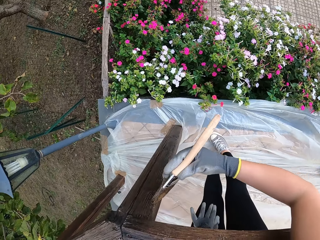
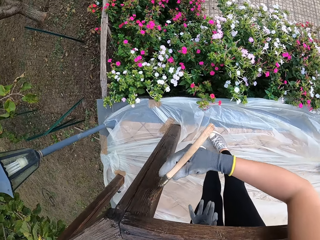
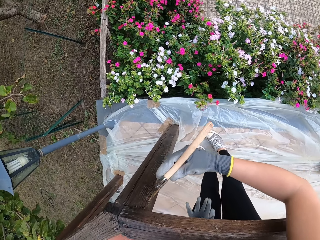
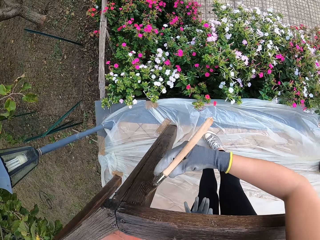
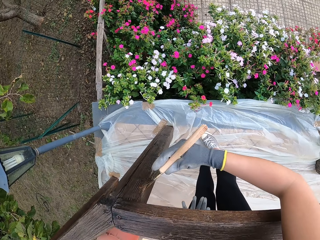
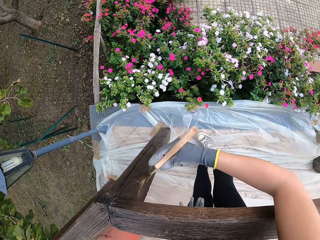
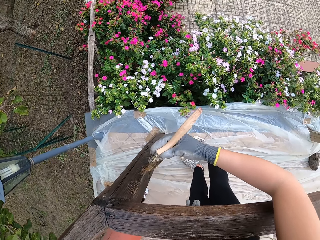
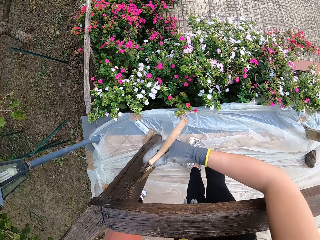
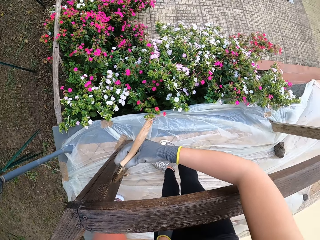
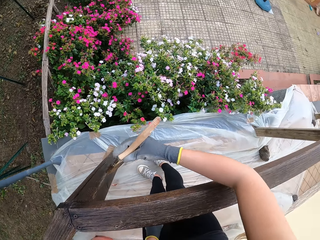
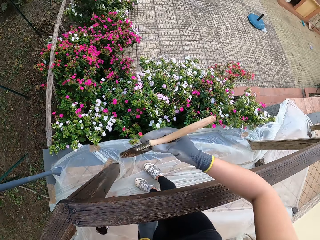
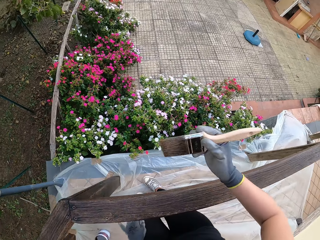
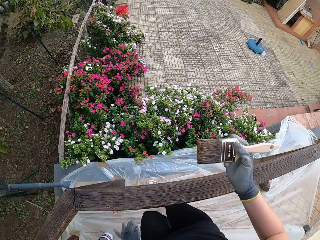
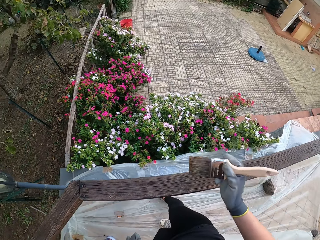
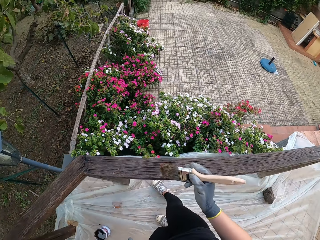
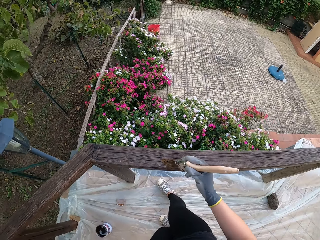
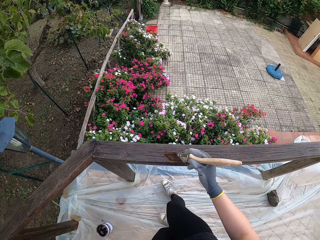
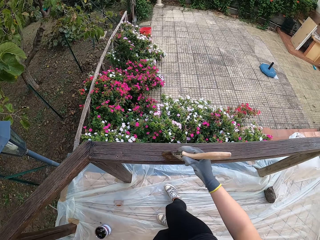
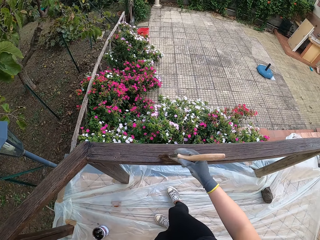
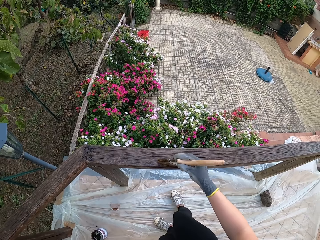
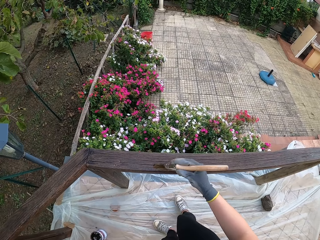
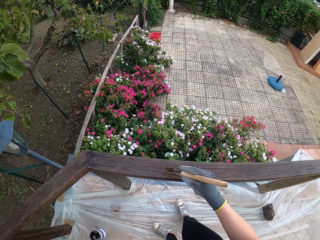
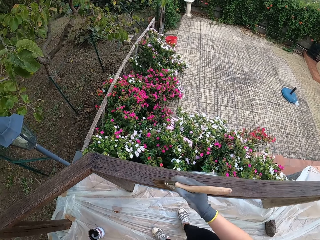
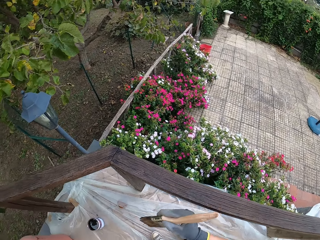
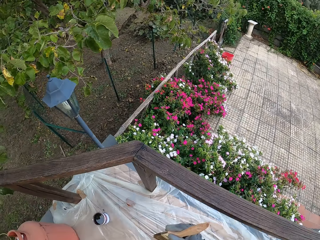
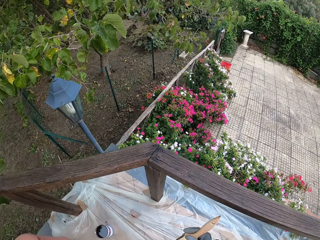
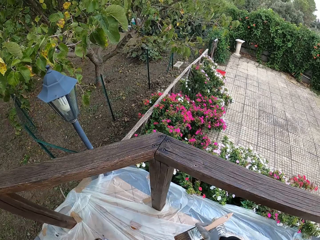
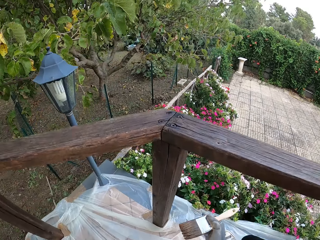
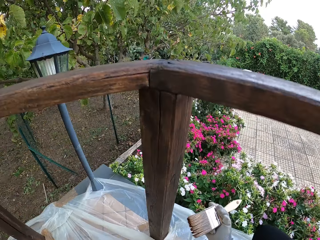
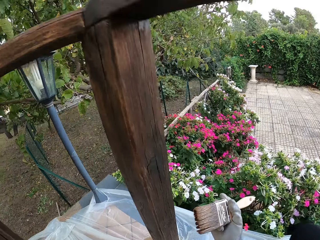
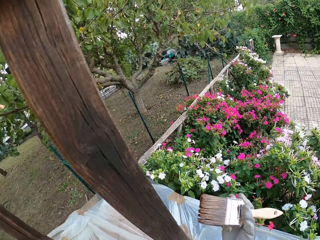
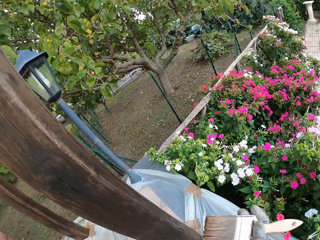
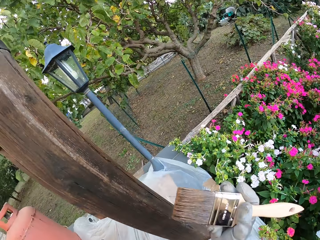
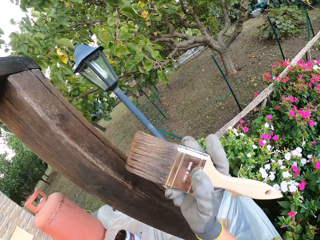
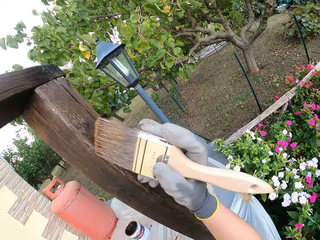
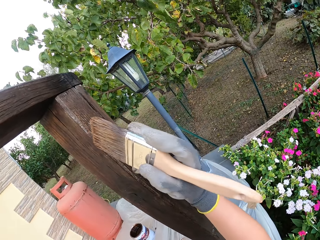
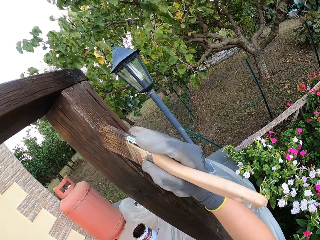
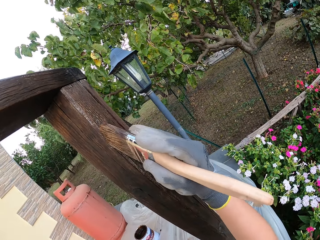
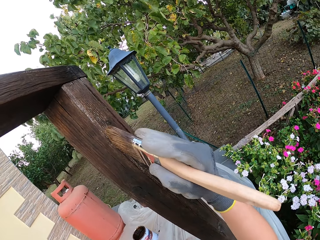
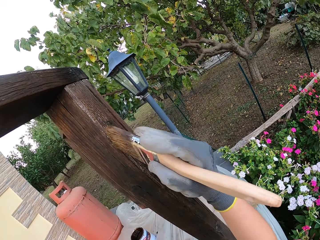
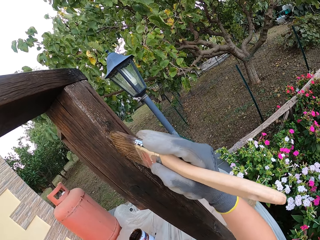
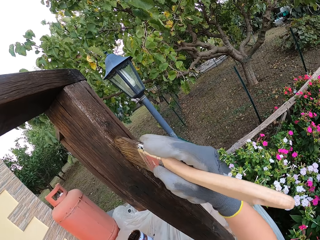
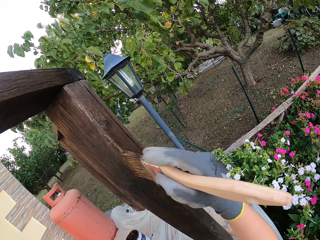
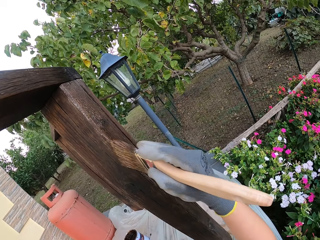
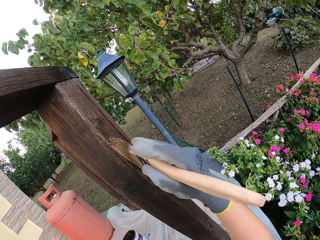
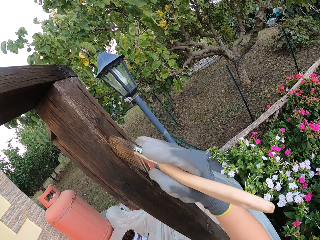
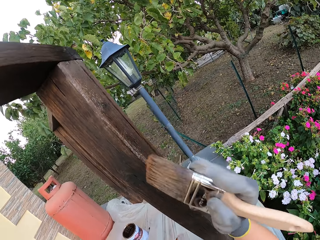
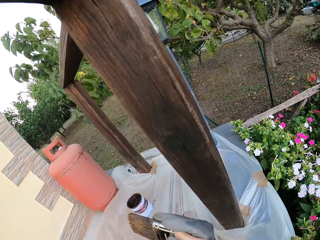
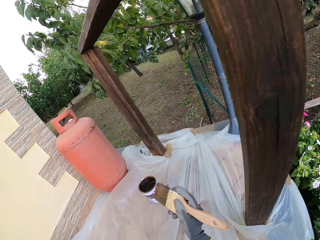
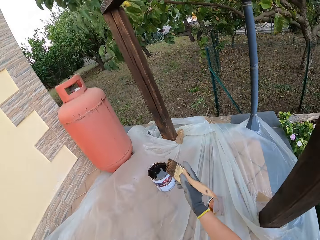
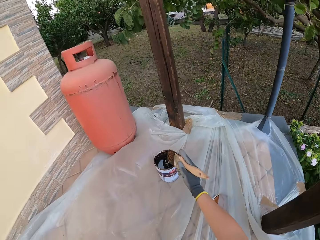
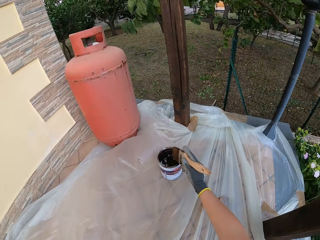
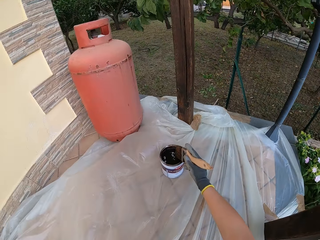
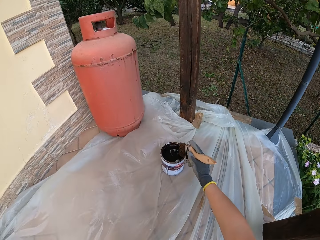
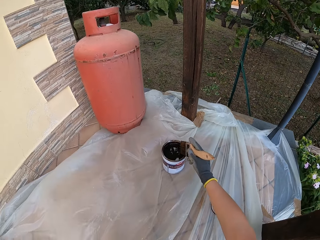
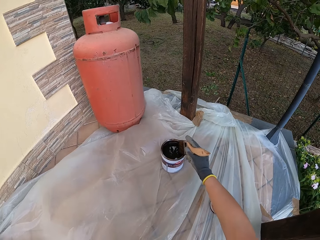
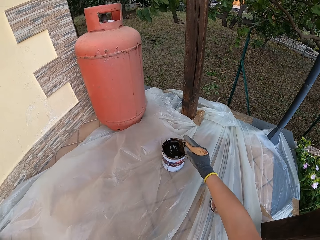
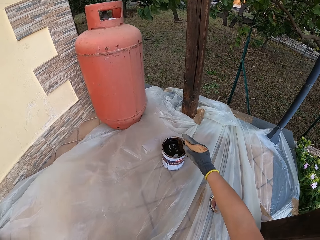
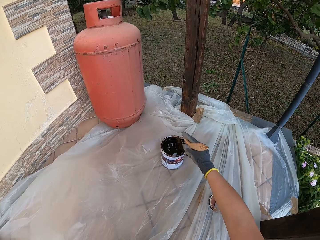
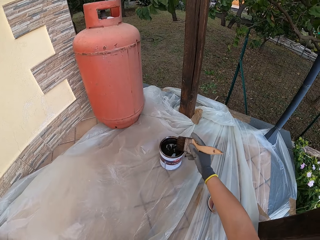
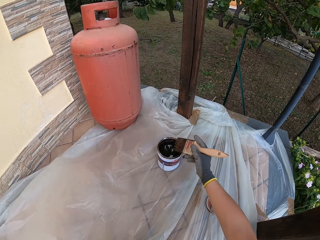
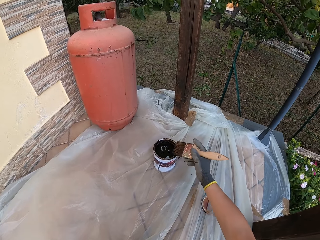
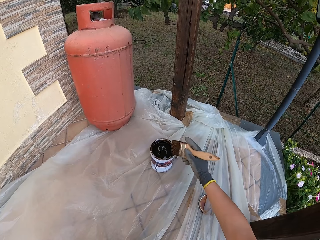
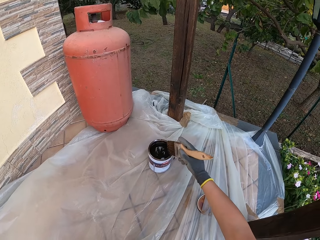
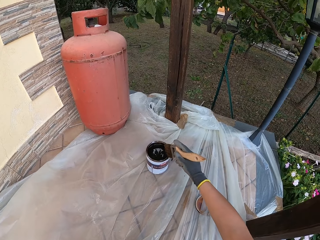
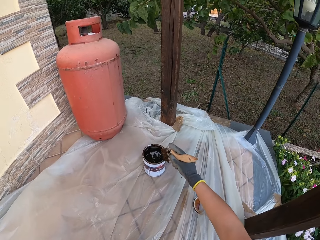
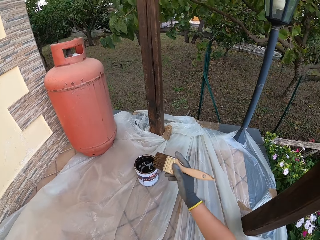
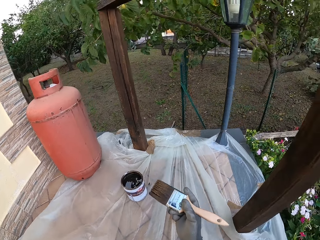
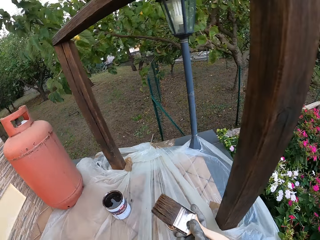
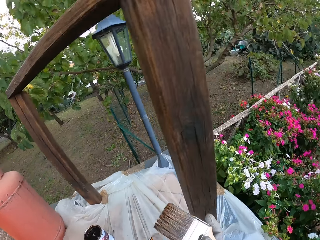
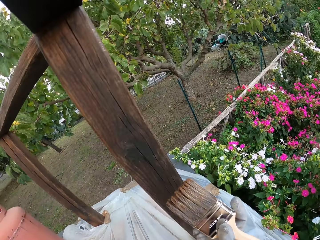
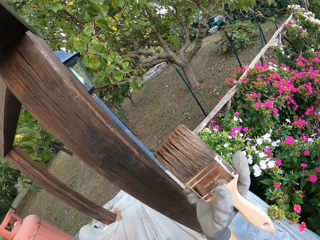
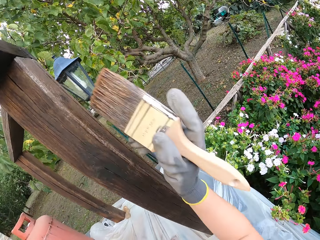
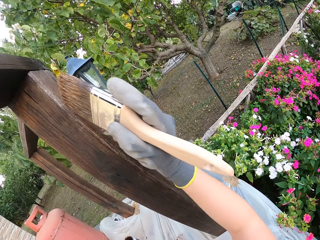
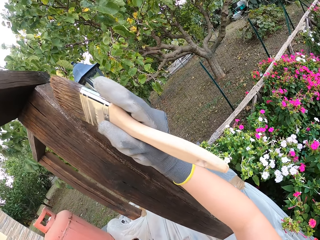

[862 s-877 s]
The camera wearer applies paint to the wooden rail with his gloved right hand. He moves his leg. He paints the wood rail. He kneels down. He looks at the other side of the wood rail. He paints the wood rail. He dips the paint brush into a paint can on the ground. He hits the paint brush on the edge of the can.

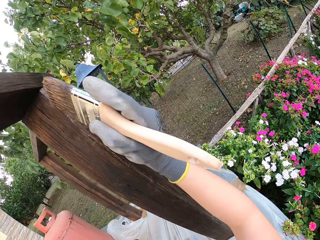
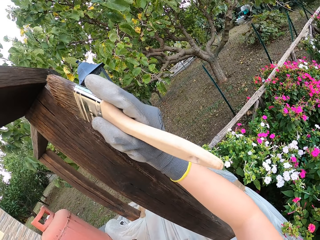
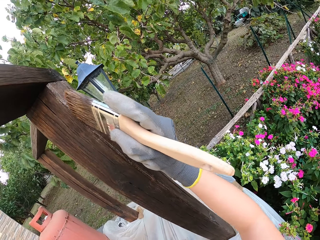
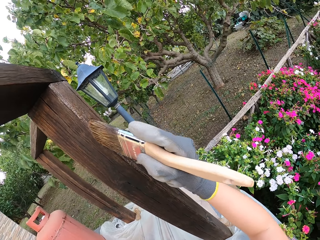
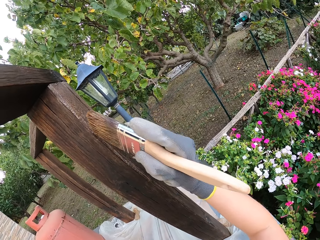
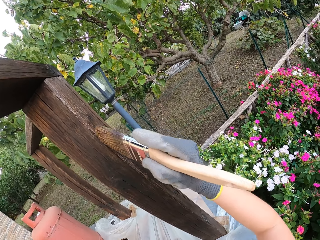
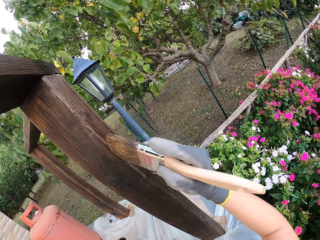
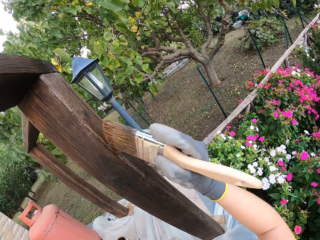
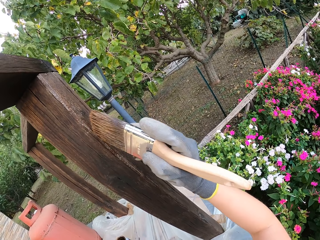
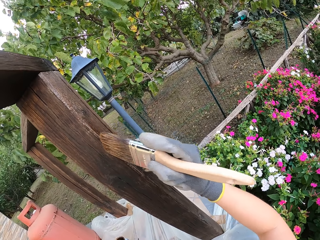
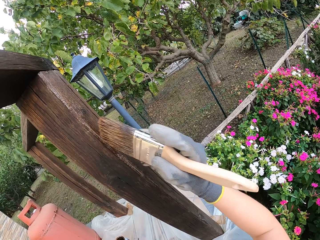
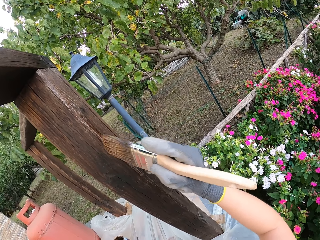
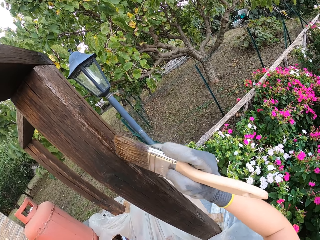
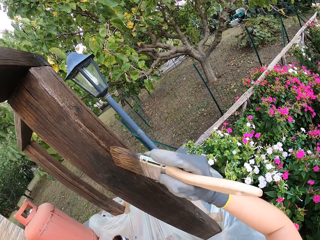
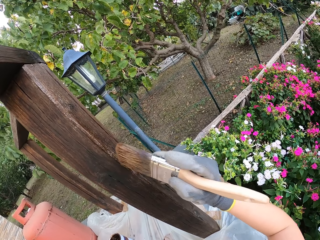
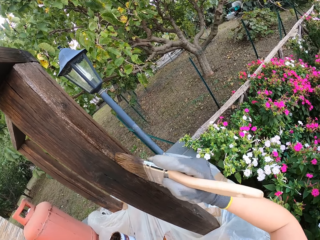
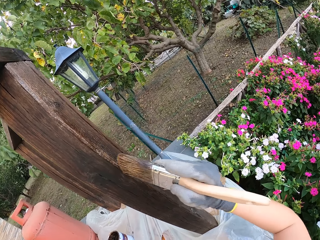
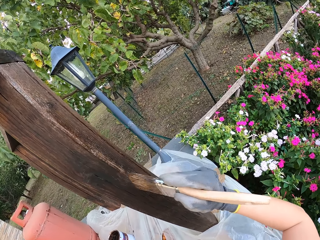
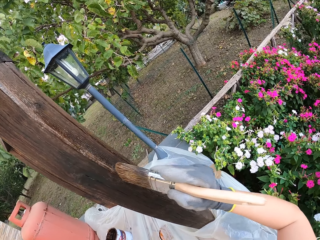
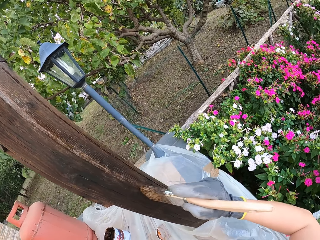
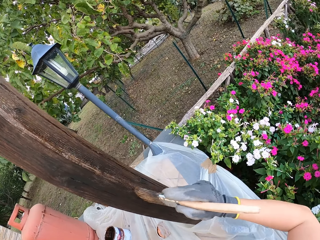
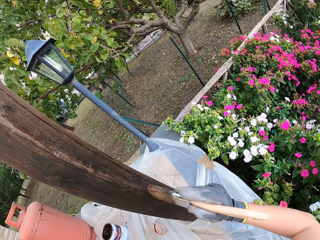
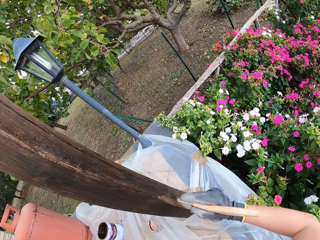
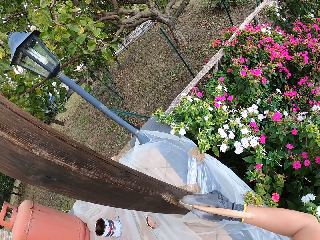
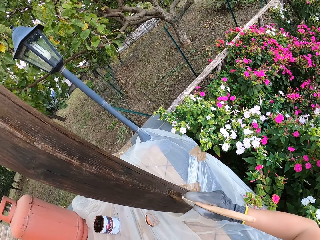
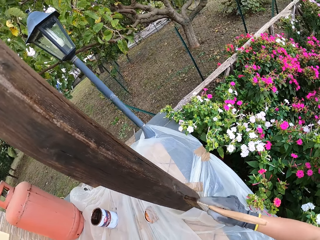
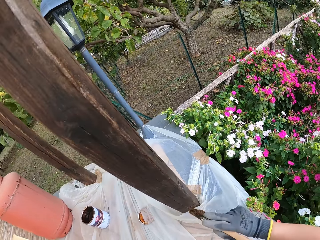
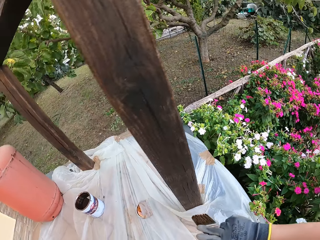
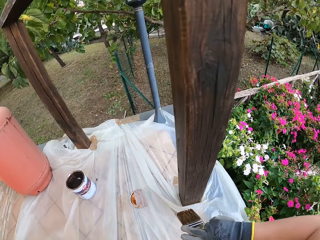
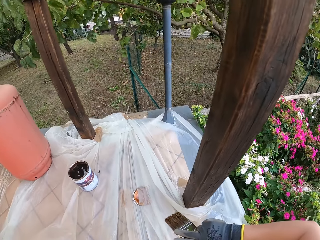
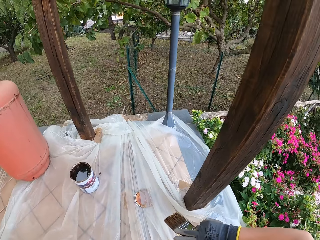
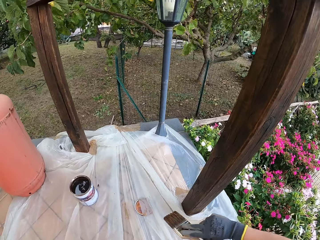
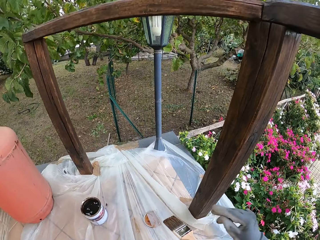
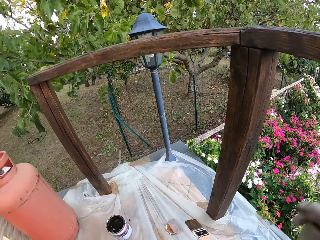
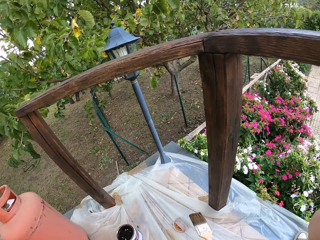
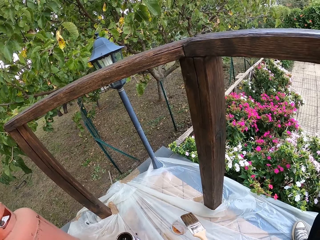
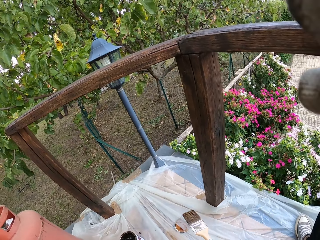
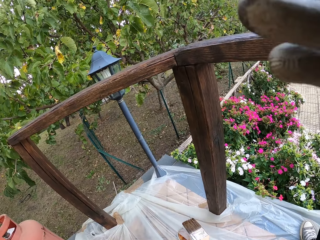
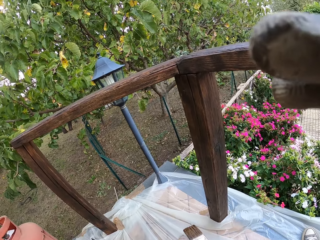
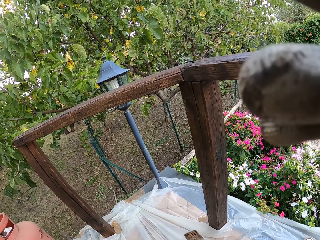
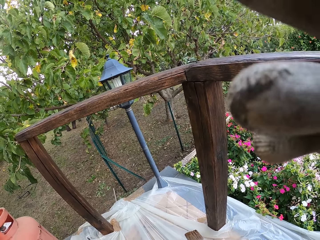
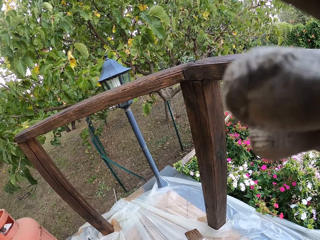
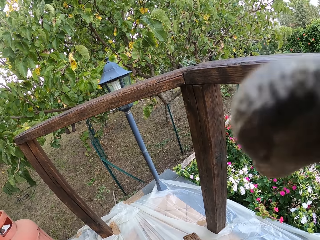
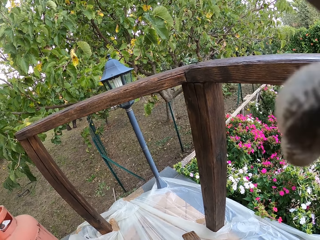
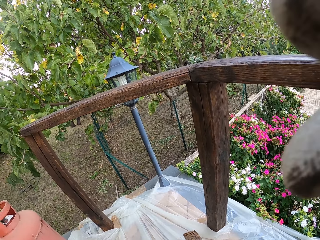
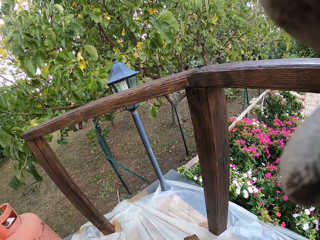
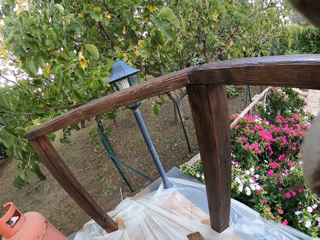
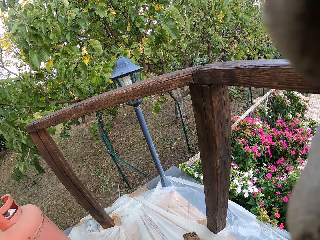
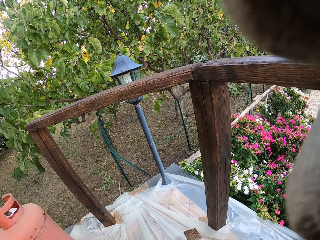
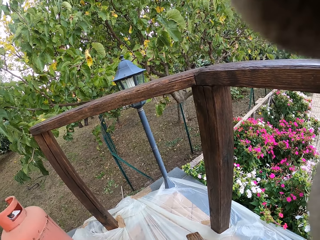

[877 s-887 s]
The camera wearer applies paint to the wooden rail with his gloved right hand. He passes the paint brush from his gloved right hand to his gloved left hand. He adjusts his camera.
